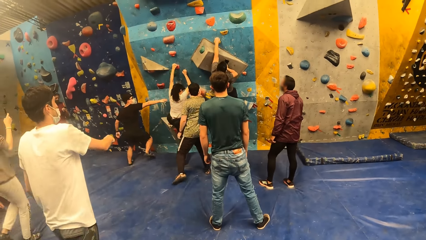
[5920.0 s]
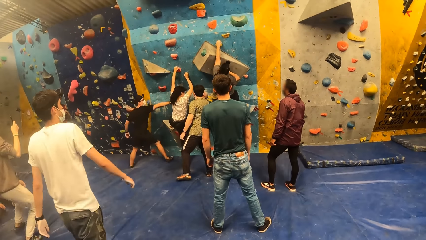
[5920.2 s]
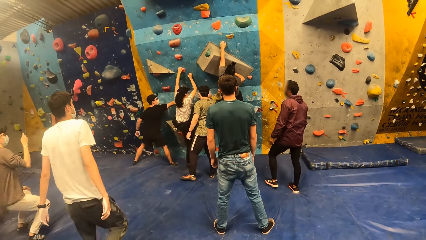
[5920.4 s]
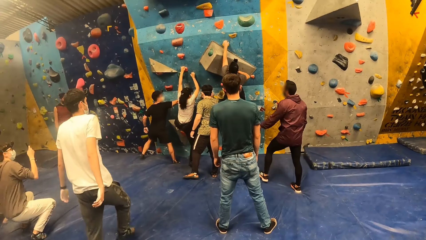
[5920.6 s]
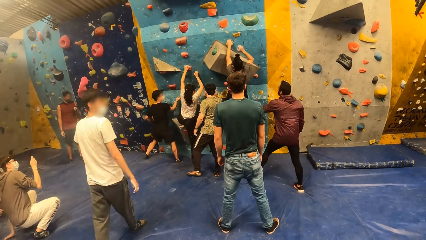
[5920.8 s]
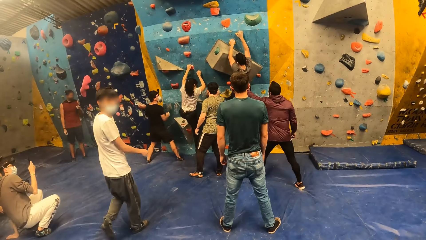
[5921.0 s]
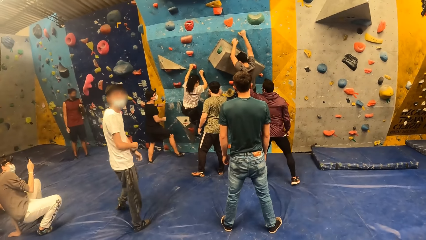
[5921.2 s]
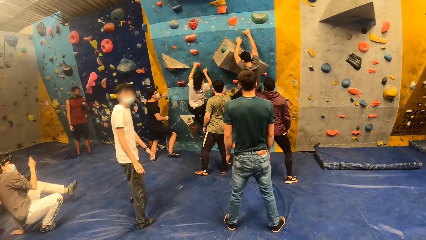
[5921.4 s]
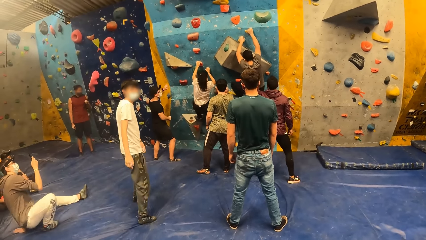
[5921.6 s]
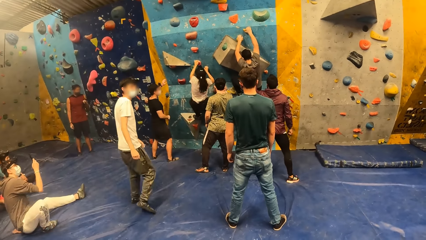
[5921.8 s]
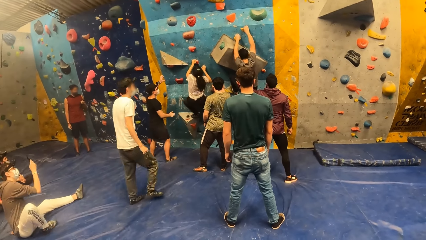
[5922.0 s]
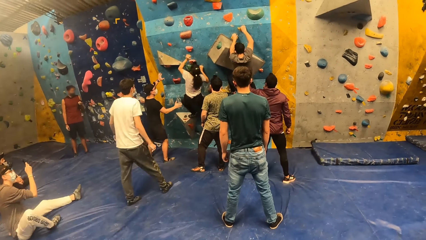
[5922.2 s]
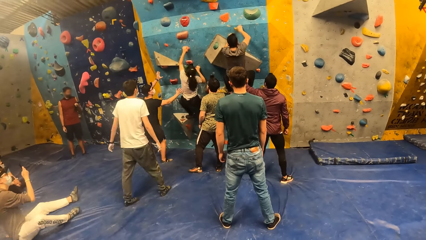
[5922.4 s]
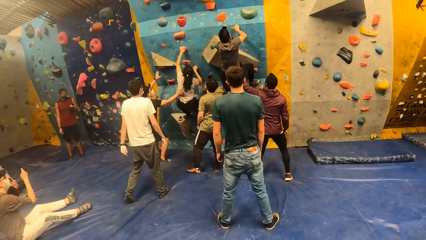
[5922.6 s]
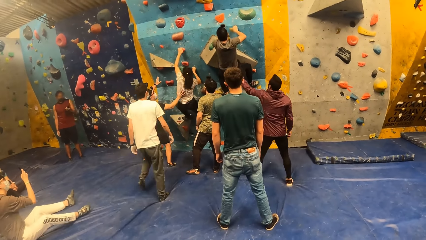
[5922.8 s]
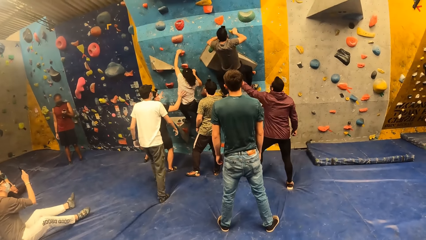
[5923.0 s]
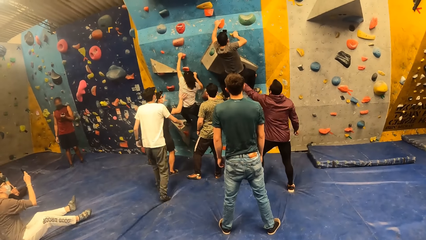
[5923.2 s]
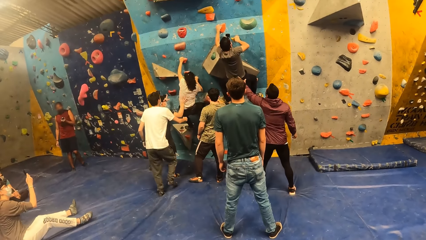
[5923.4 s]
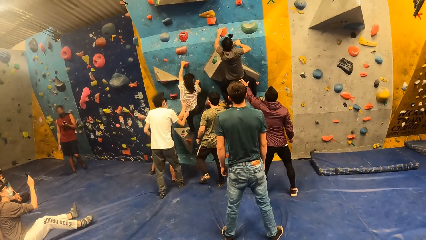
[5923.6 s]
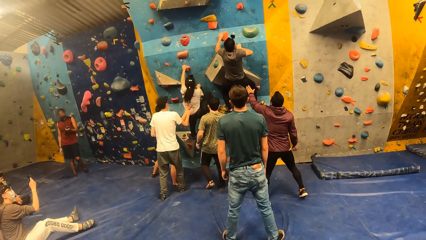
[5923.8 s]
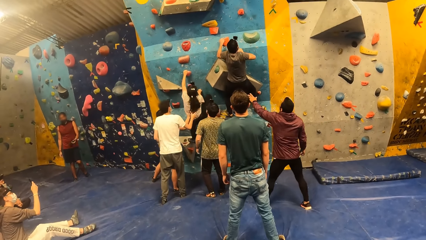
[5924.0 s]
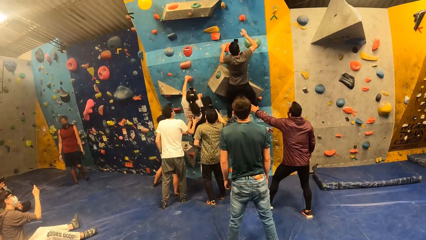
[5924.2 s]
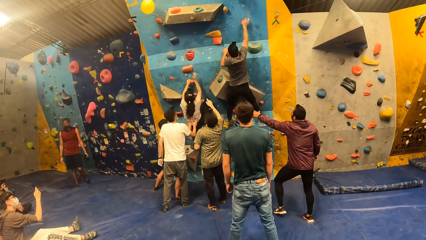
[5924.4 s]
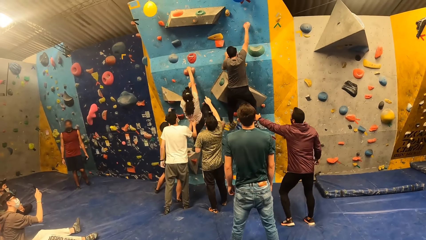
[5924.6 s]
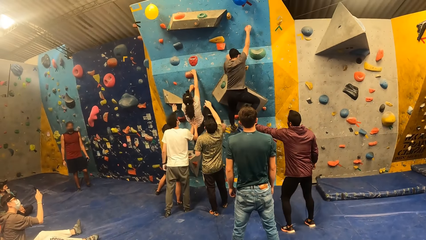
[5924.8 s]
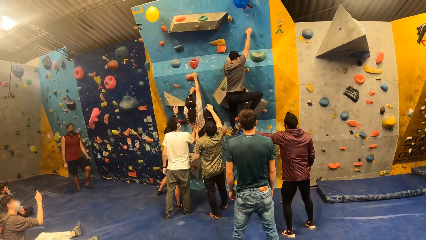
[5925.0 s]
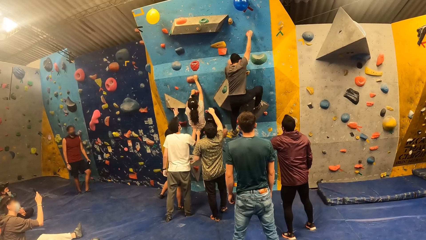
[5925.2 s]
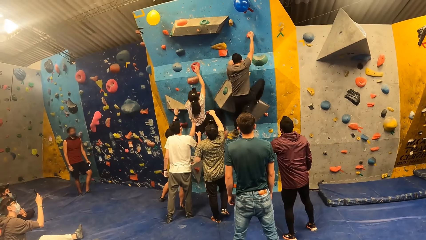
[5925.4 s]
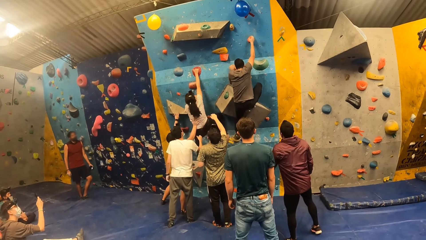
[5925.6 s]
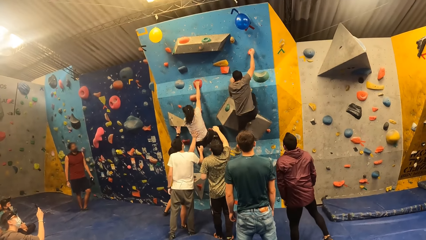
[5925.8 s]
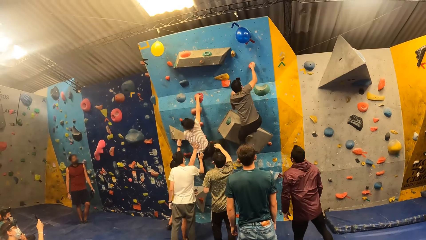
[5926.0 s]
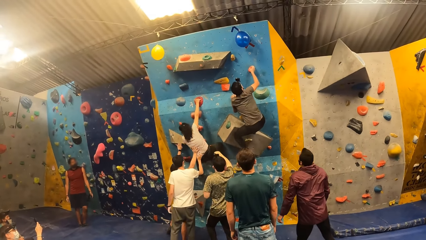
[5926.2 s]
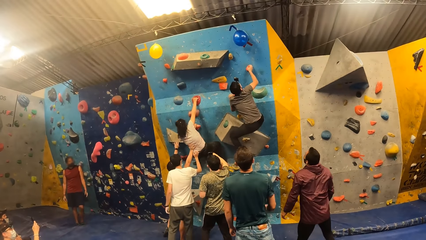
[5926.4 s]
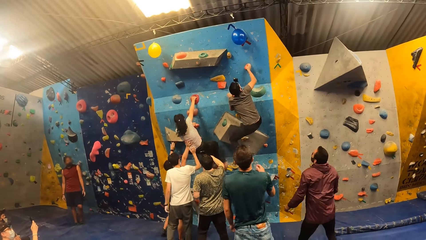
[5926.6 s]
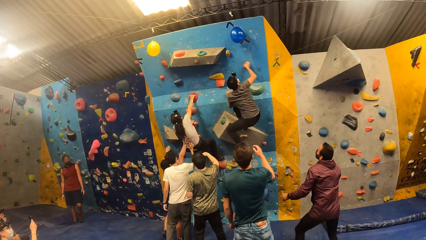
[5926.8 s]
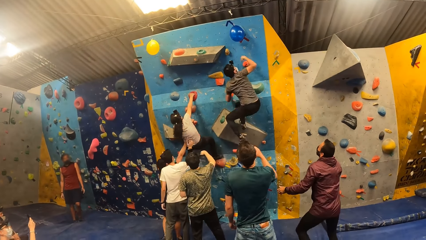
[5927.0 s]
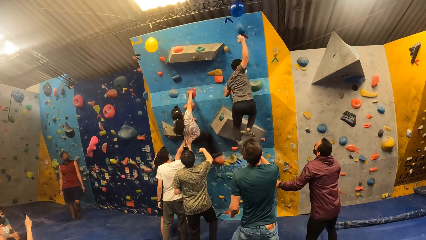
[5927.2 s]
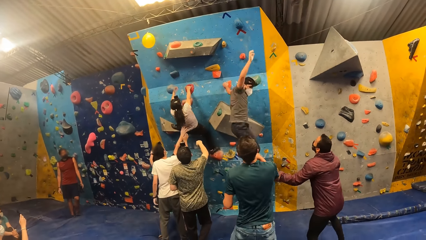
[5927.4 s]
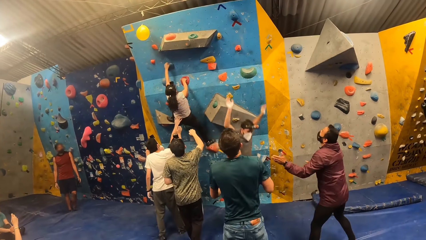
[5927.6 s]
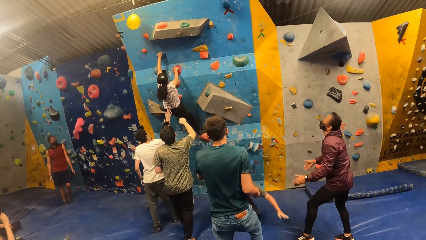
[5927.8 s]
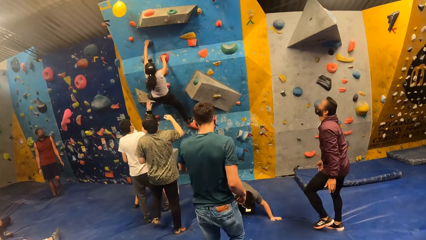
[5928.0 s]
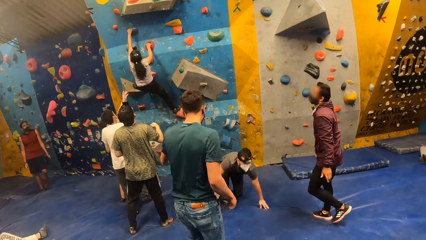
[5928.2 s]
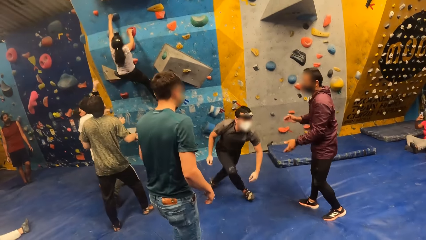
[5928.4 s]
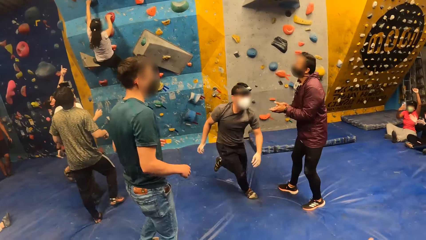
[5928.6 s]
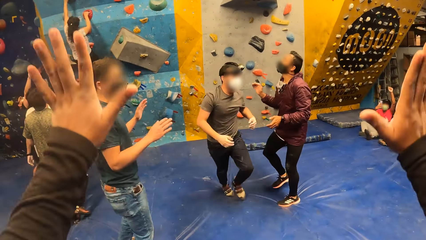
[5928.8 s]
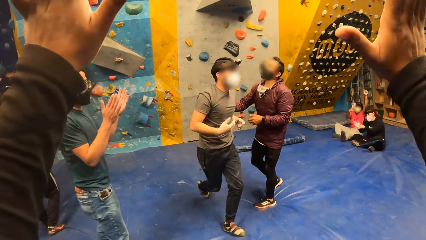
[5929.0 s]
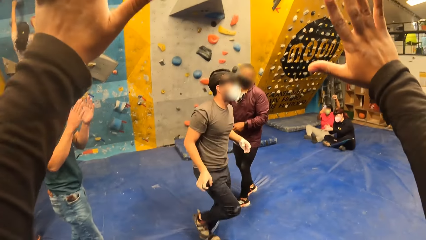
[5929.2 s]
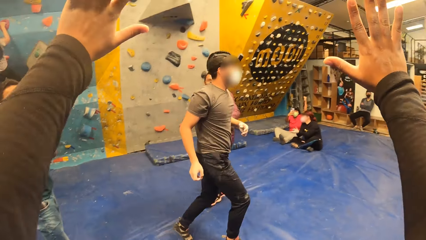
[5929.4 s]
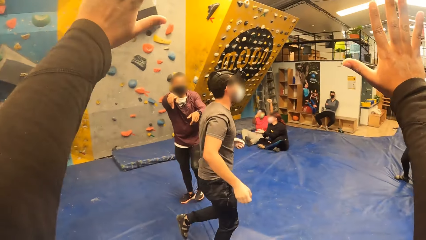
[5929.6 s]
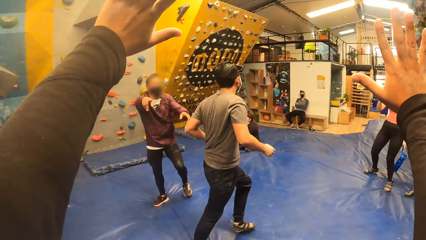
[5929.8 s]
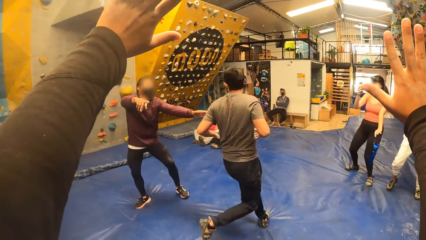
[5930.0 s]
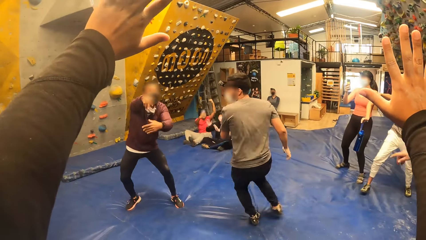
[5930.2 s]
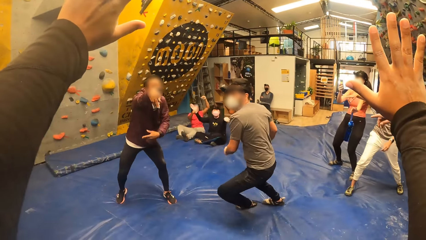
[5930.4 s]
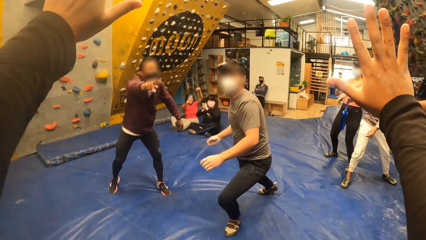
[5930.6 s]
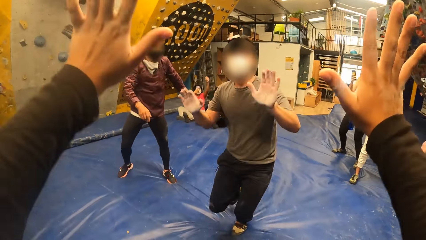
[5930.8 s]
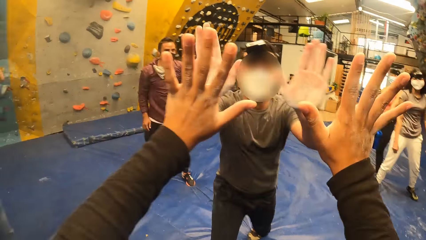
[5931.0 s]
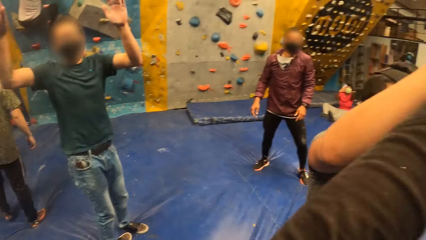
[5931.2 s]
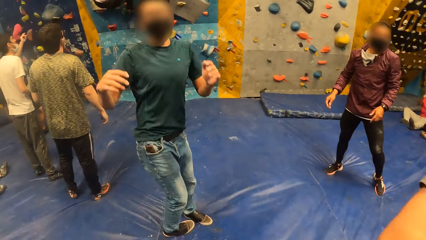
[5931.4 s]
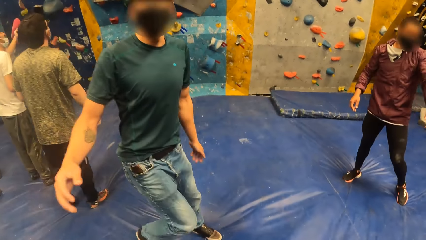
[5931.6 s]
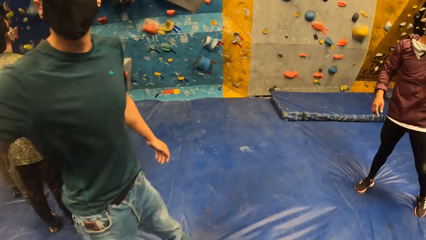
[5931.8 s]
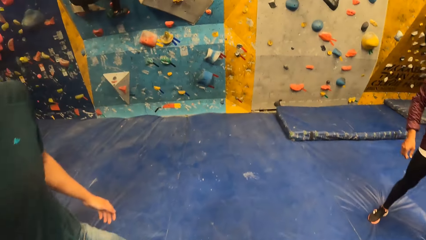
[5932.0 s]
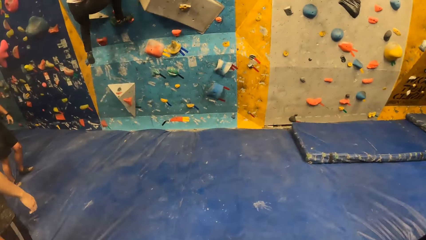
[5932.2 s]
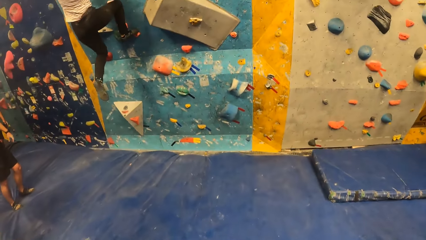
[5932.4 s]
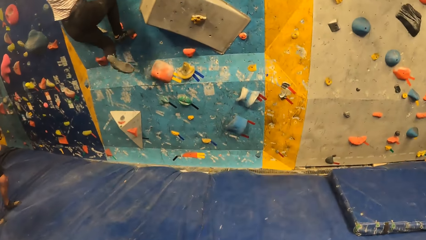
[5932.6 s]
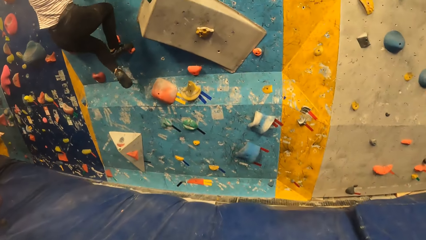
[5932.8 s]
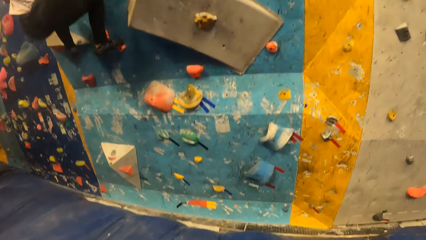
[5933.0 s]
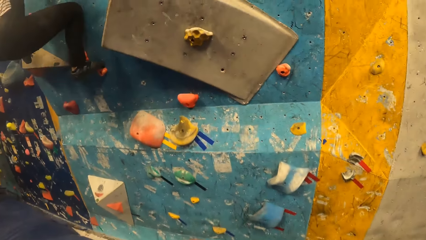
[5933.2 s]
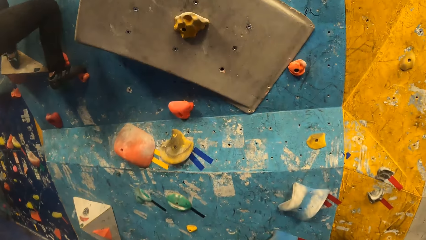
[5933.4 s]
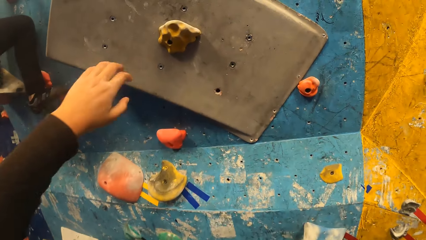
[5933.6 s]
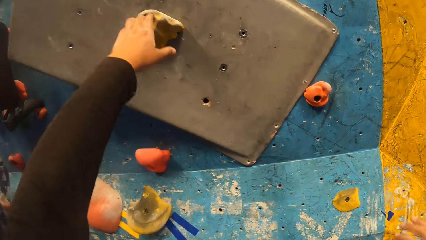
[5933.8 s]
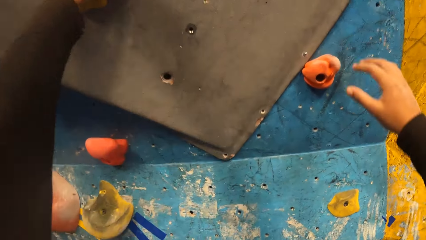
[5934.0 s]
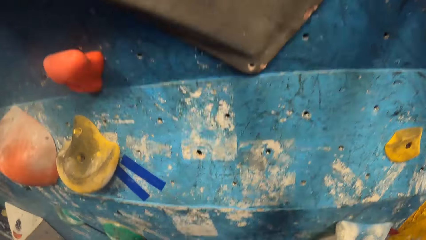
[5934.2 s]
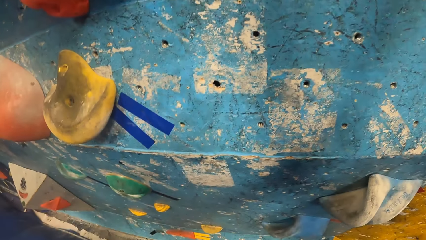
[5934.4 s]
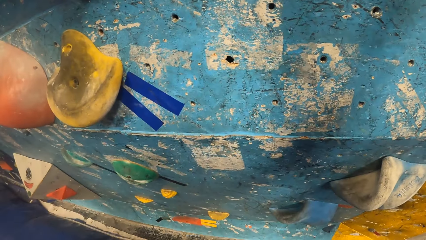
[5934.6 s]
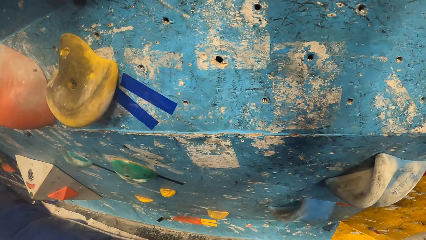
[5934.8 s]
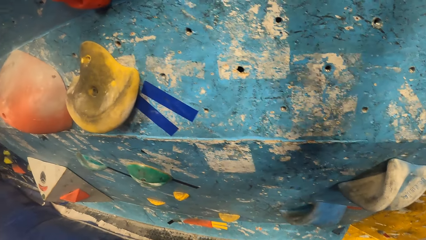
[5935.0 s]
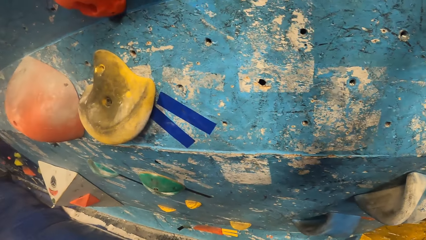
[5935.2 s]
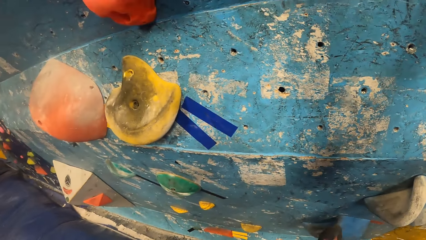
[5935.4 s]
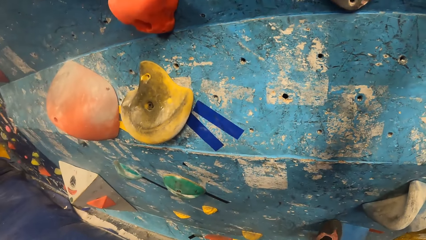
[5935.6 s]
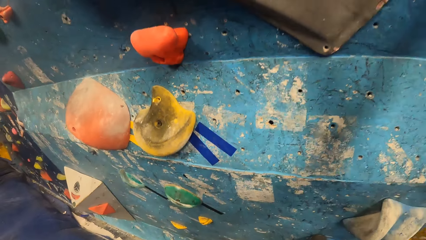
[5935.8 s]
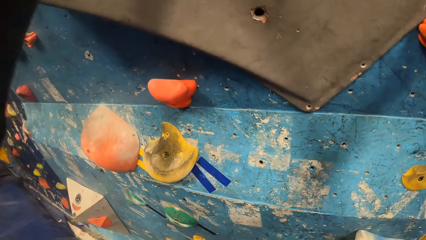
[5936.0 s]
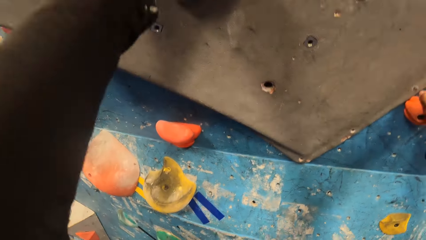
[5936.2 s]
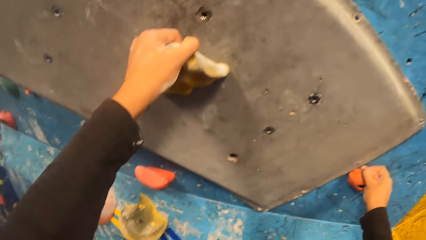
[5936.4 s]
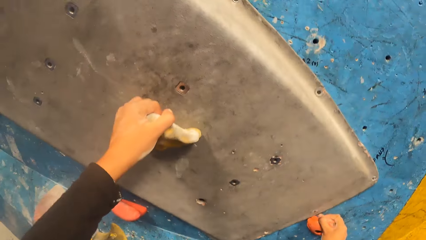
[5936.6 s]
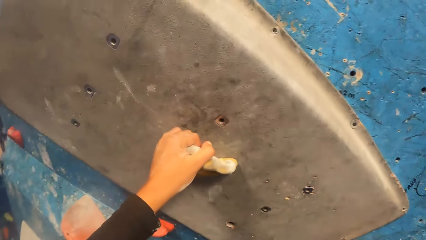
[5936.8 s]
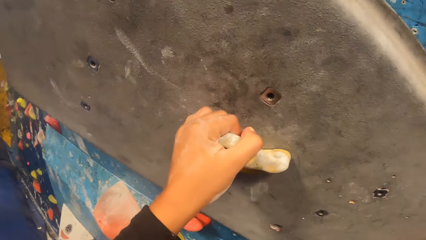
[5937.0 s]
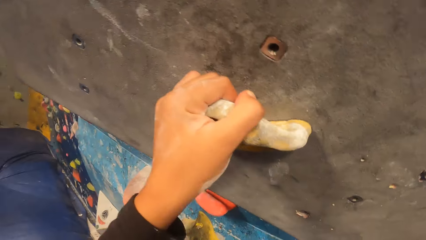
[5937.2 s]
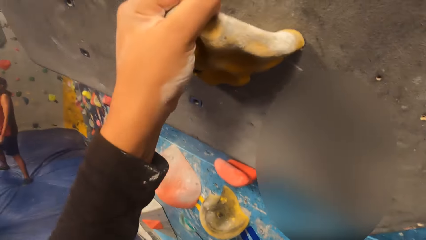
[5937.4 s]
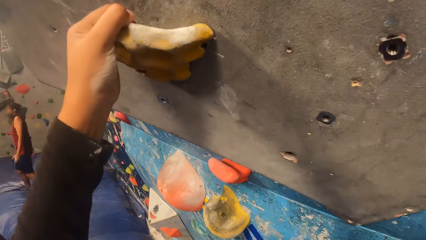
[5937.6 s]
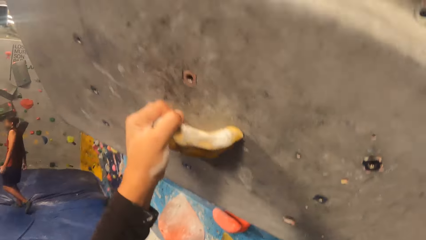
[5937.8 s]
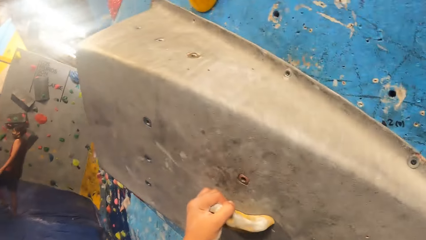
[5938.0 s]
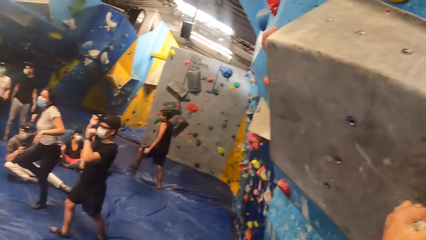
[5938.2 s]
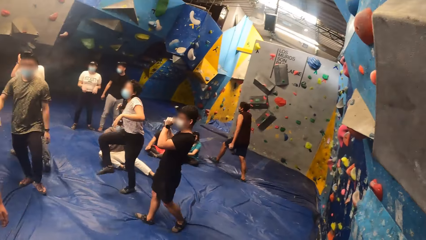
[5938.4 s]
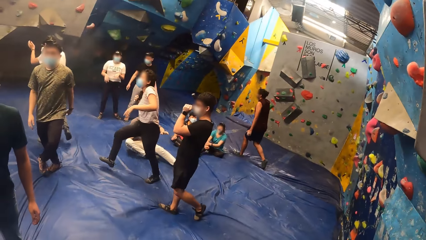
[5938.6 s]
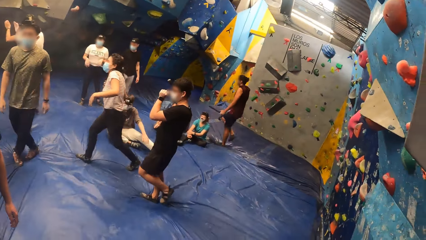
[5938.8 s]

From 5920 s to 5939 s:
The man jumps down from the wall on the foam. The camera wearer raises hands. They shake both hands with the man. They tap with the man. They run to the wall. They climb the wall with both hands and legs.
